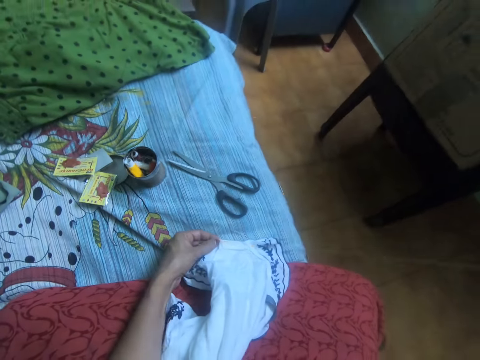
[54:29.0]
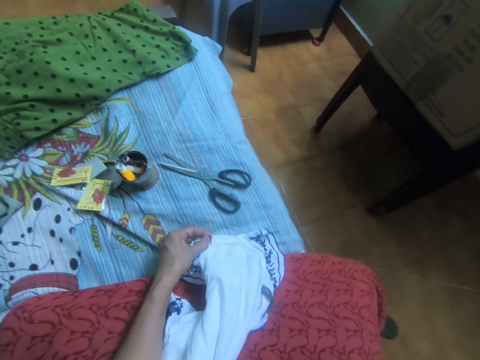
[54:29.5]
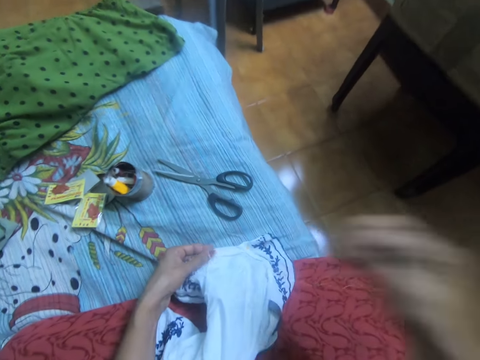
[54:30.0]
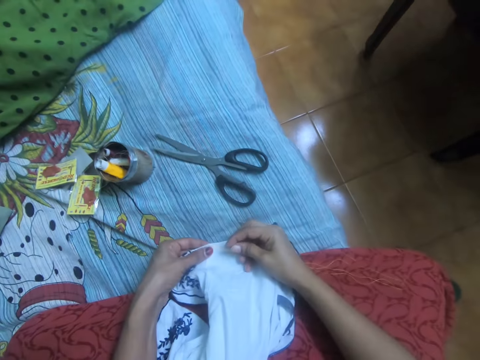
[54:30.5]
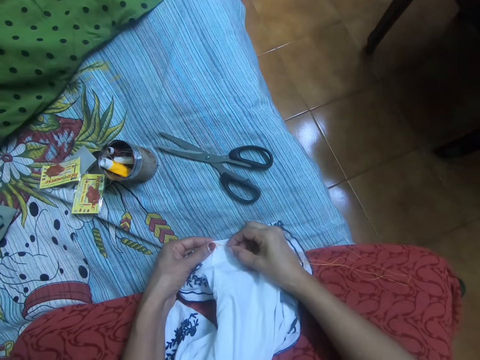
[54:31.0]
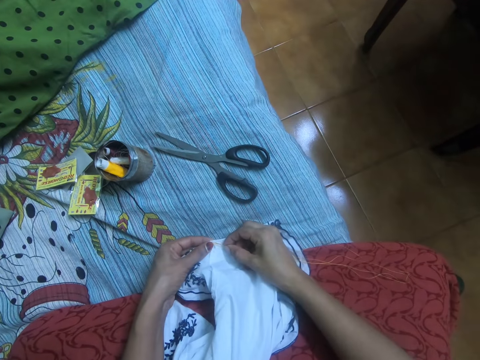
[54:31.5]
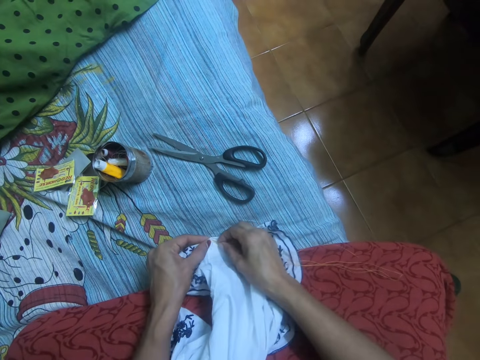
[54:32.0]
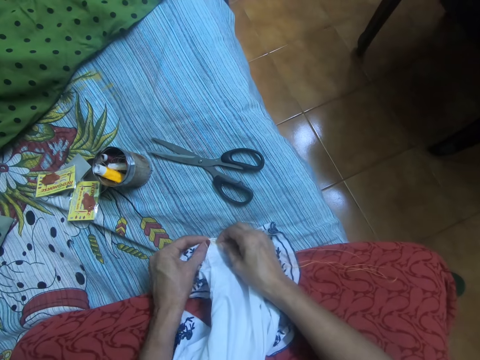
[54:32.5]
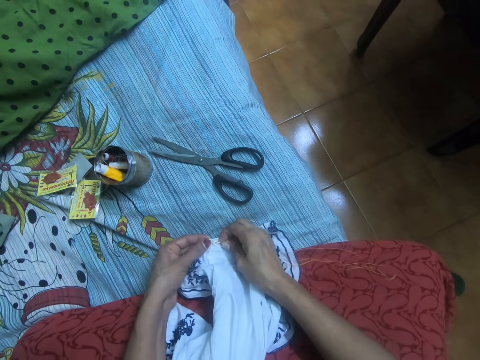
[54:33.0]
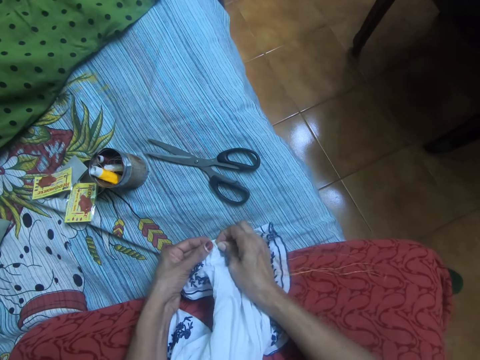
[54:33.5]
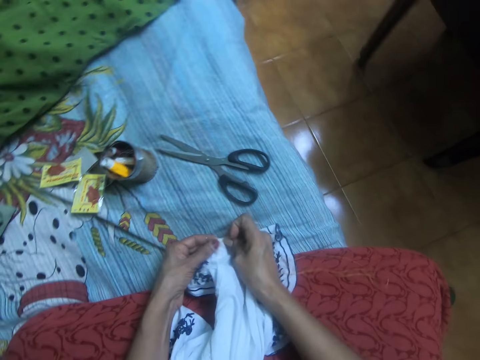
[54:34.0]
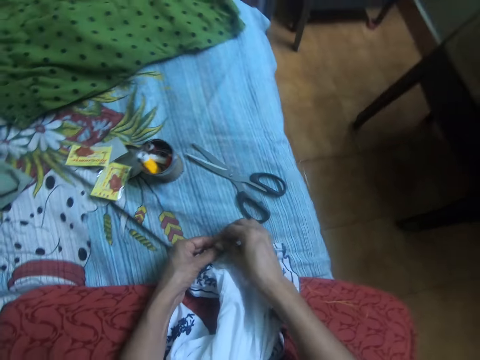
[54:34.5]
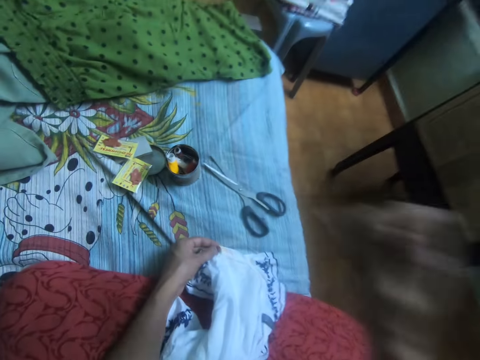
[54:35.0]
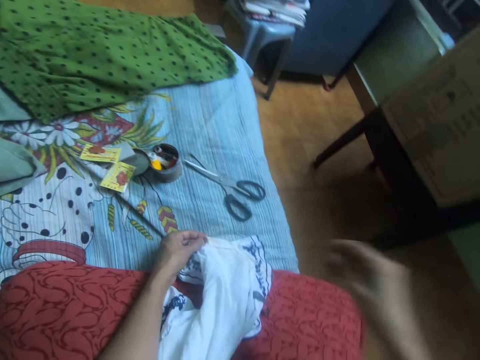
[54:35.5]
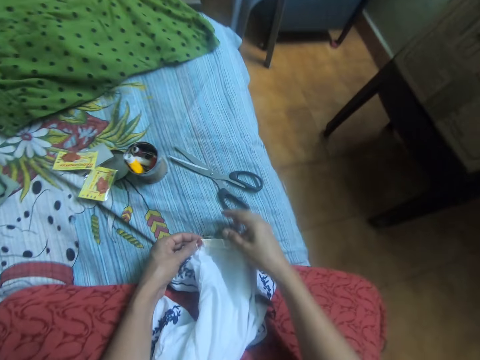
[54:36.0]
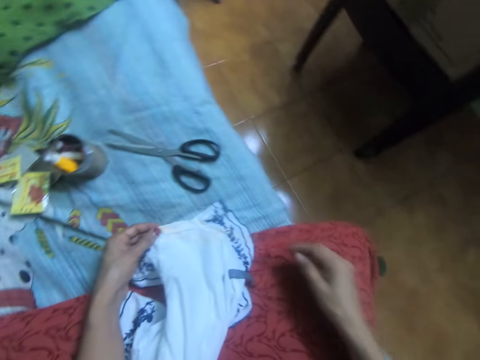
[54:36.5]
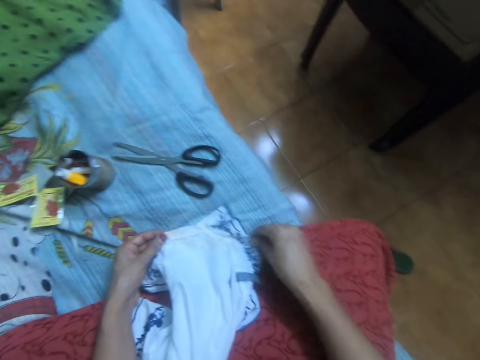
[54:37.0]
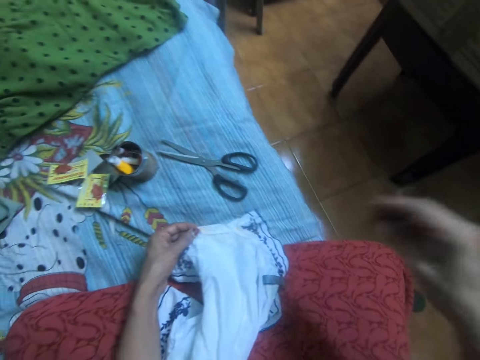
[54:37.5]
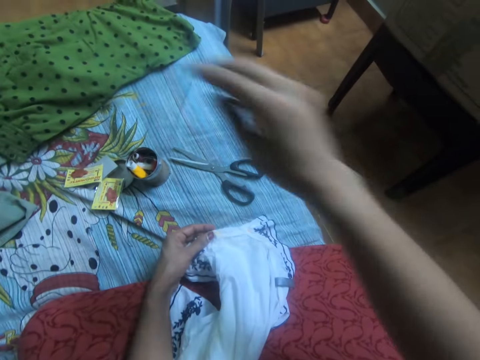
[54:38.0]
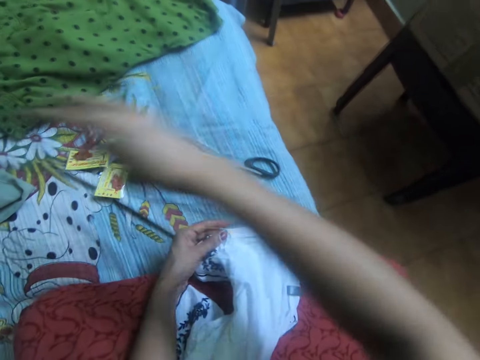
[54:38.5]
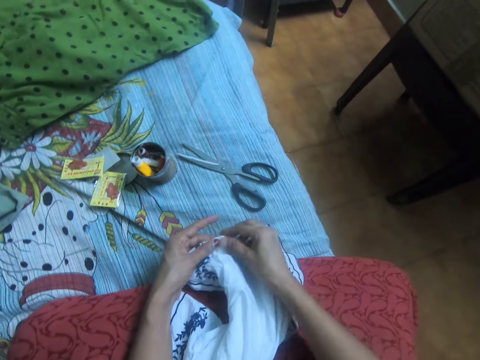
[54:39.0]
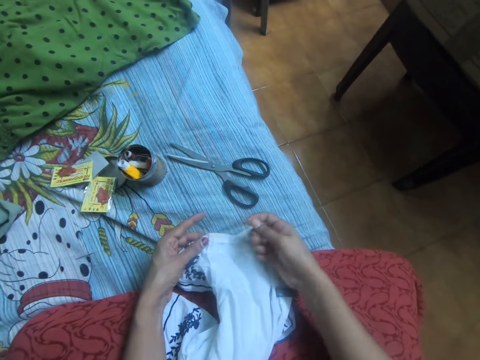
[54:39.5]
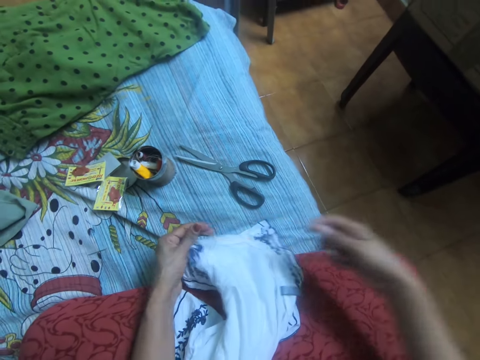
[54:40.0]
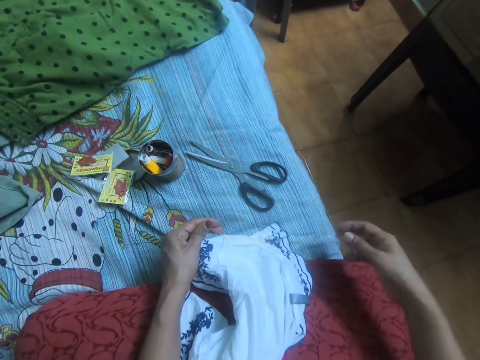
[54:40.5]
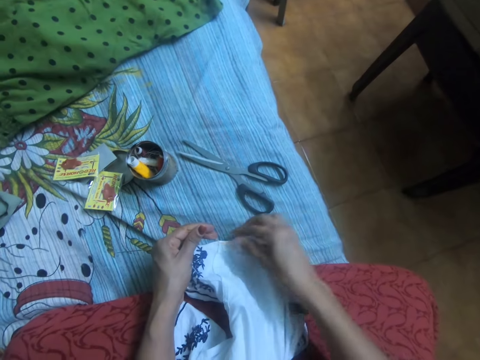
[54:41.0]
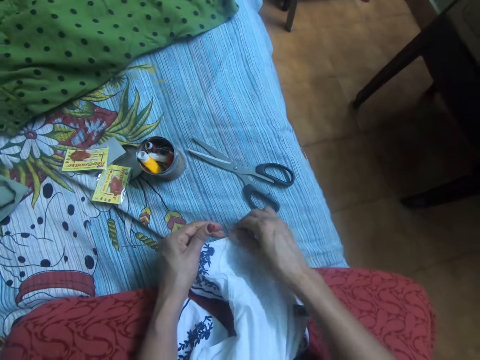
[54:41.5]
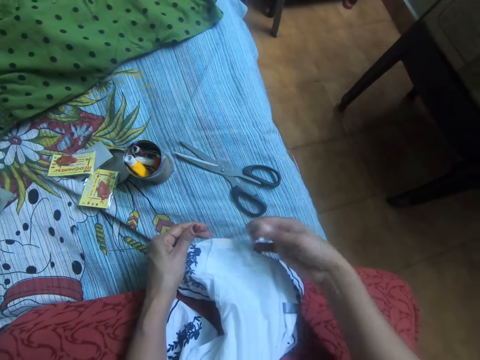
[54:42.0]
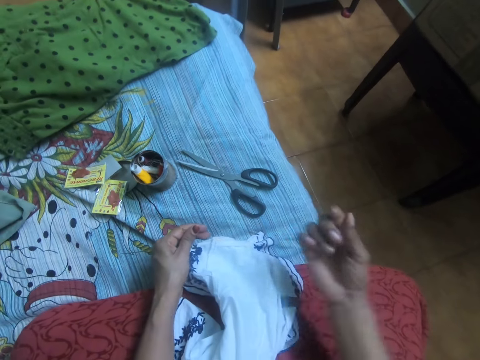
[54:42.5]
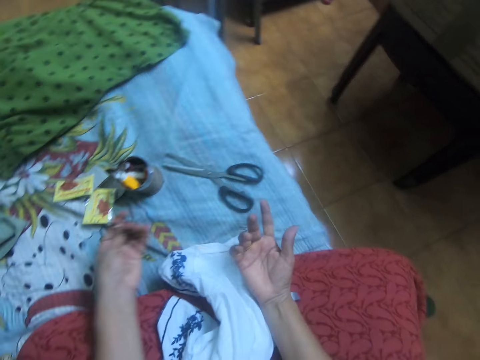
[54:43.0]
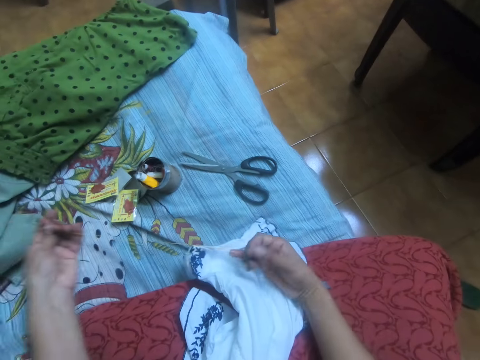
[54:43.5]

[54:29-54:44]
The camera wearer adjusts the thread with her right hand. She lifts the thread up. She adjusts the thread with both hands.

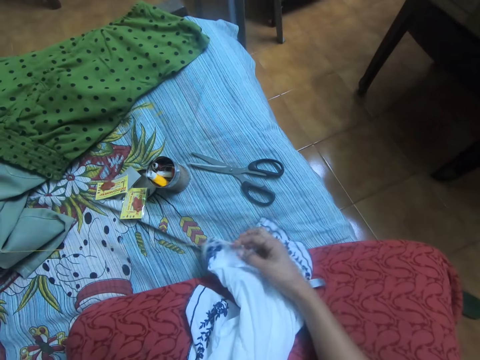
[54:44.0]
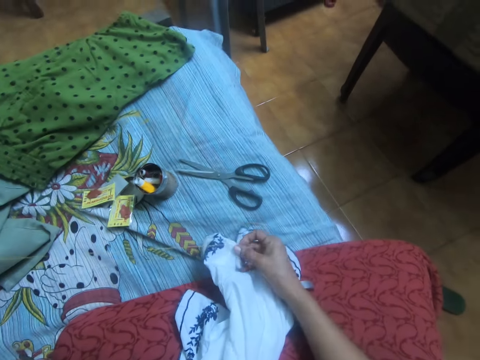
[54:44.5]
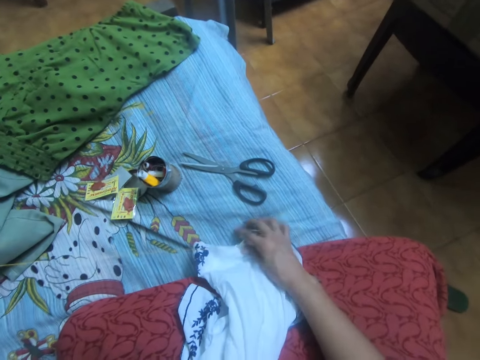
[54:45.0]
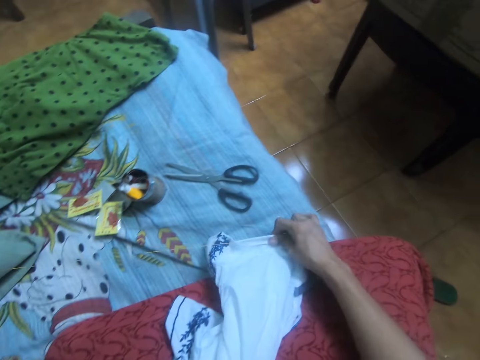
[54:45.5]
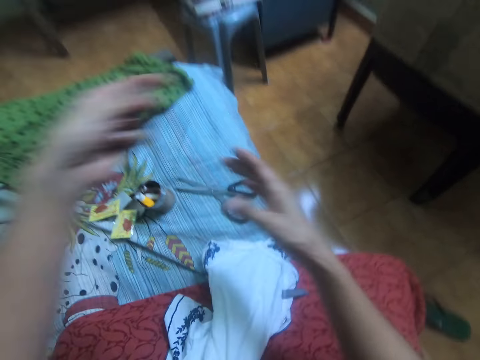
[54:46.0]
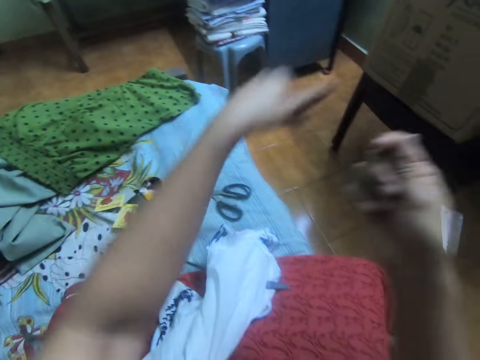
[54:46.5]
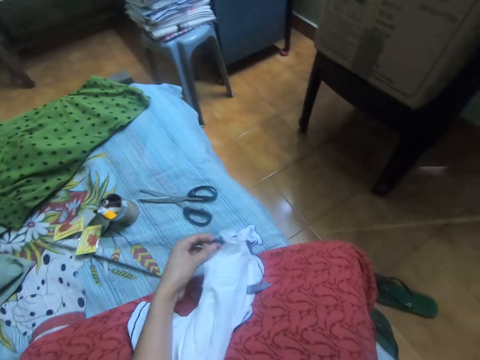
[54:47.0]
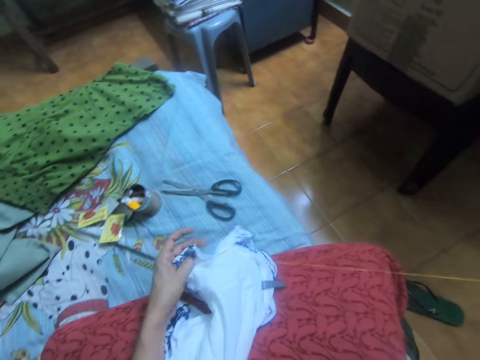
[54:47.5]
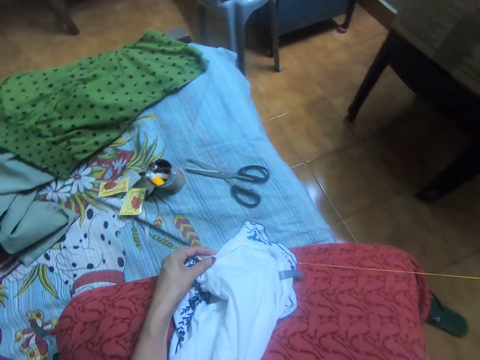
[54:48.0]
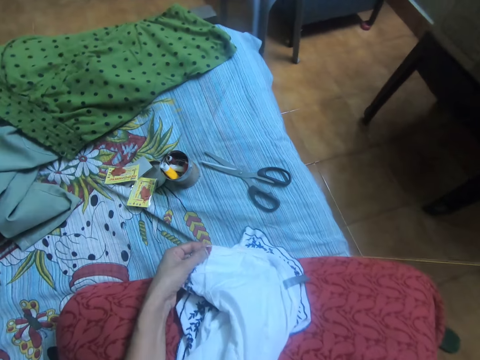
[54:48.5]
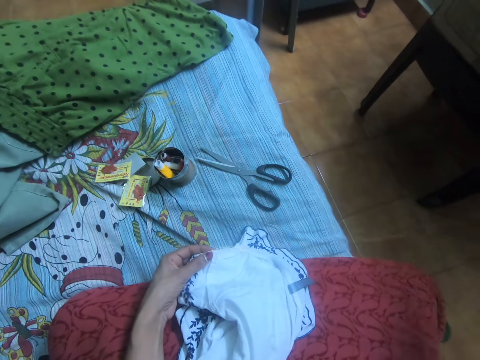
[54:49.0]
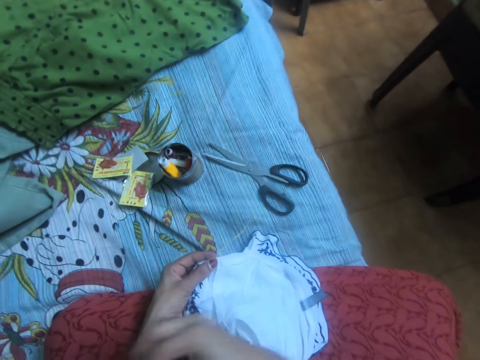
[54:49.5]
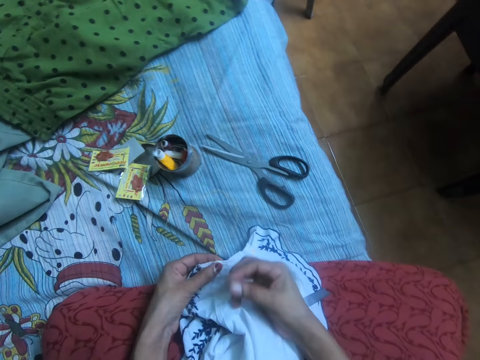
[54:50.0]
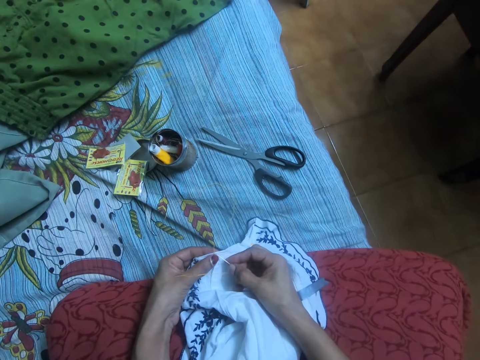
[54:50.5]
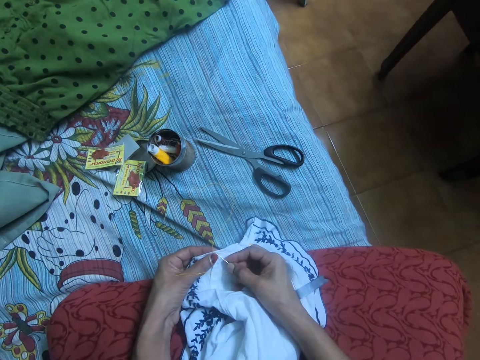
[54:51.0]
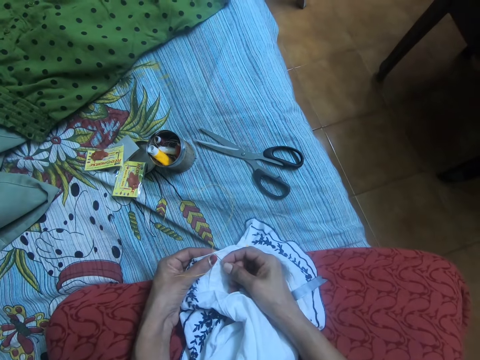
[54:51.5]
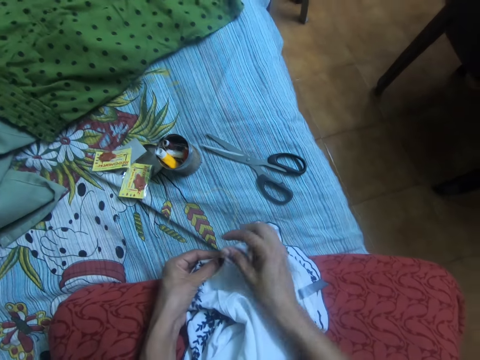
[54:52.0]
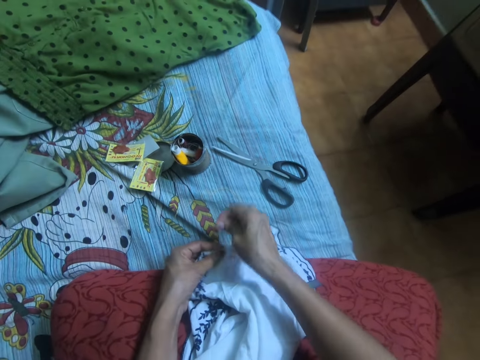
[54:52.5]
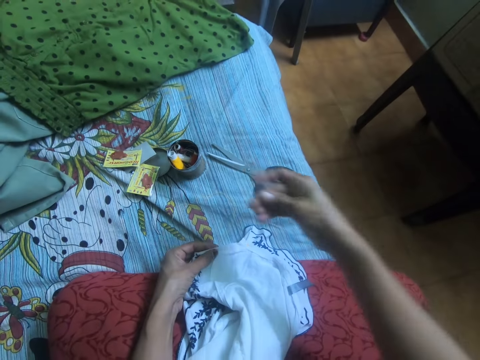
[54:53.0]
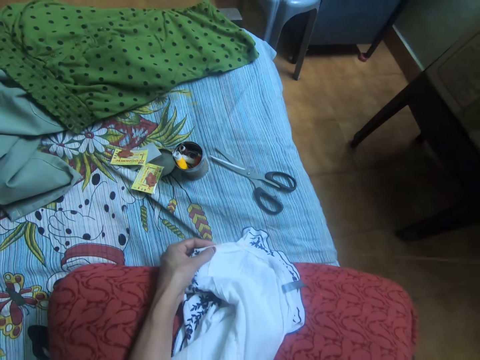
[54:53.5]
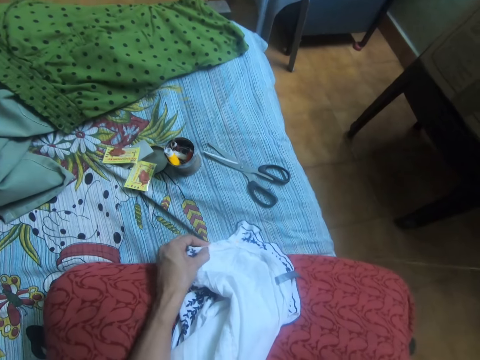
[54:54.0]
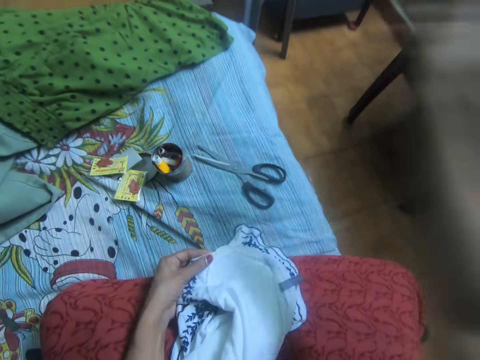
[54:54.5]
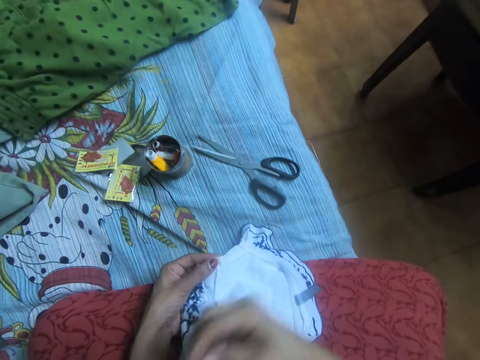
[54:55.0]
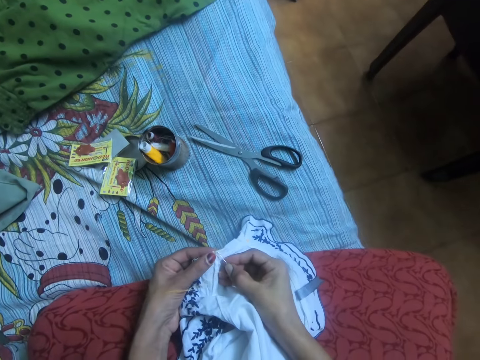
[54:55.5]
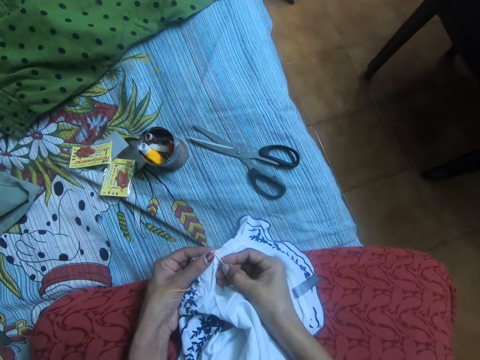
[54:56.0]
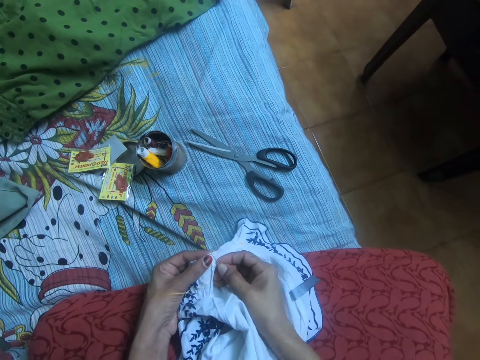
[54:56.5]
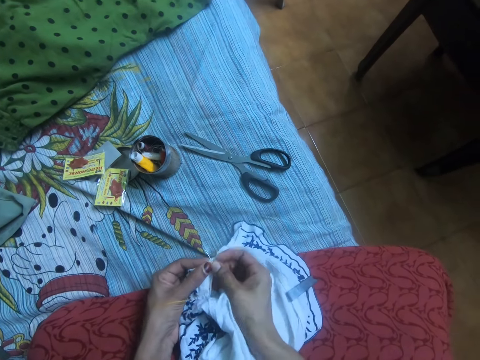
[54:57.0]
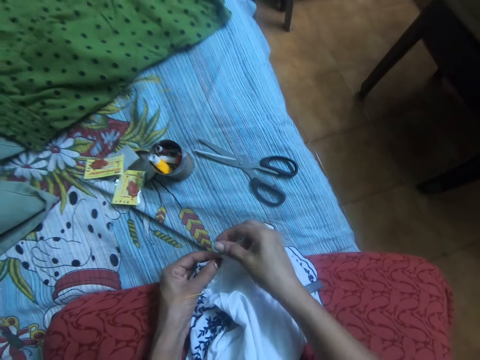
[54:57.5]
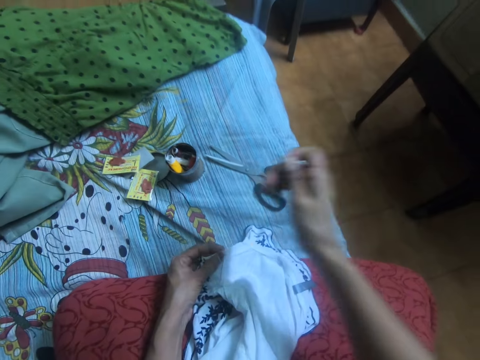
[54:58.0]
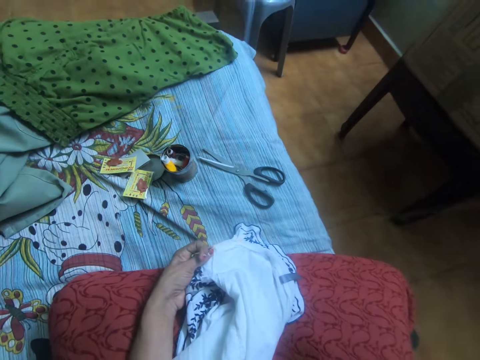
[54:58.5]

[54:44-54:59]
The camera wearer passes the needle with thread to her right hand. She holds the cloth with her left hand. She sews the cloth with the needle with thread. She sews the piece of cloth using the needle.
